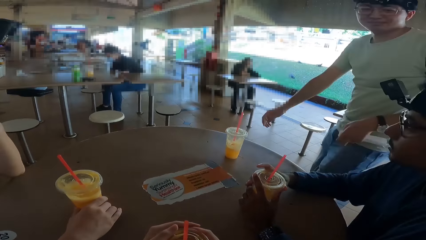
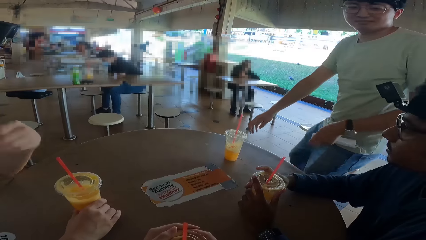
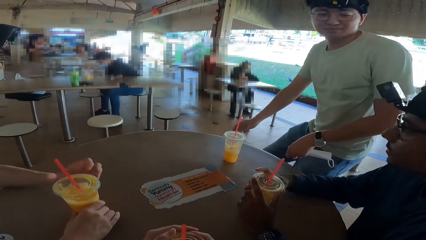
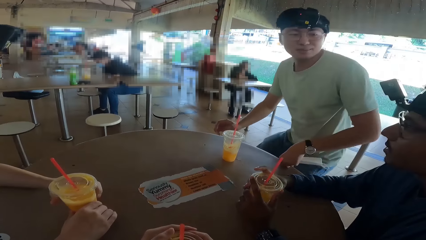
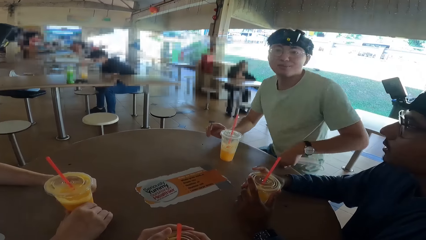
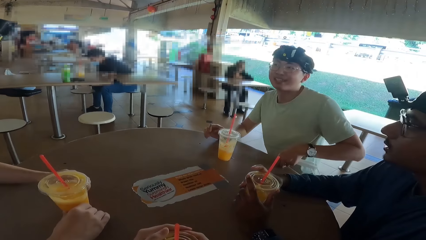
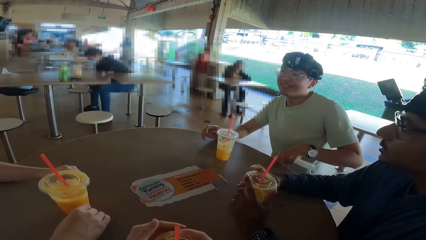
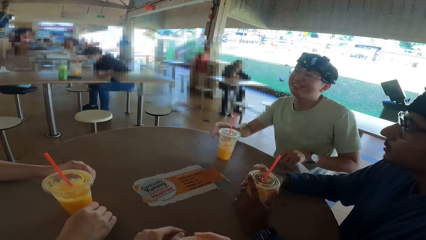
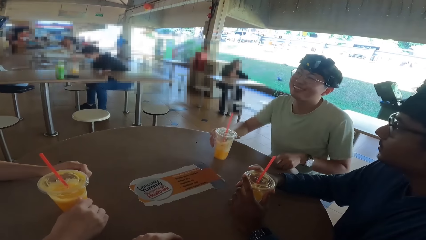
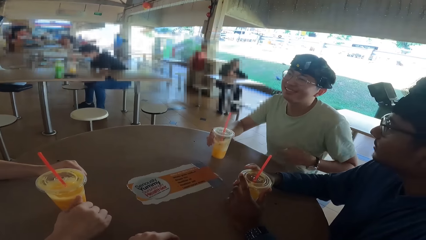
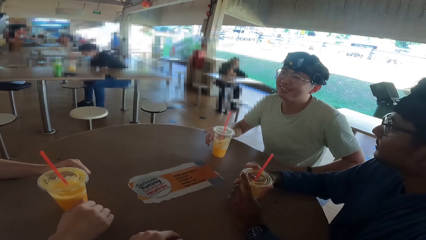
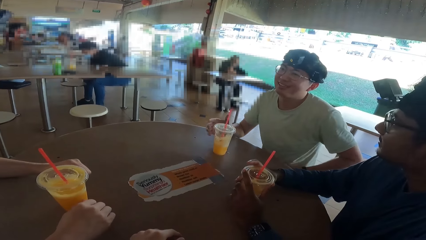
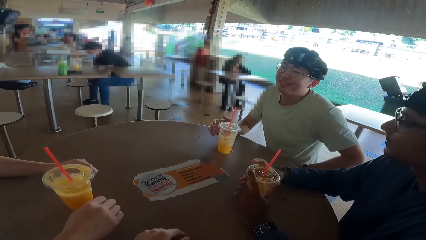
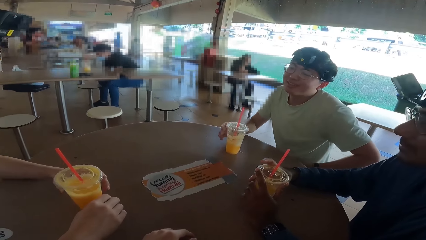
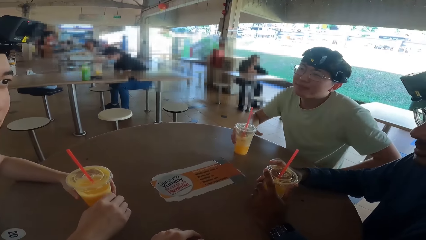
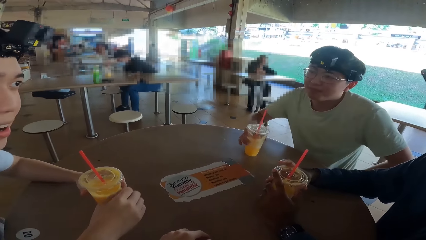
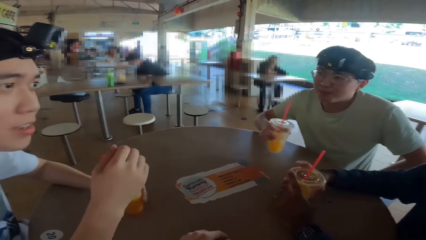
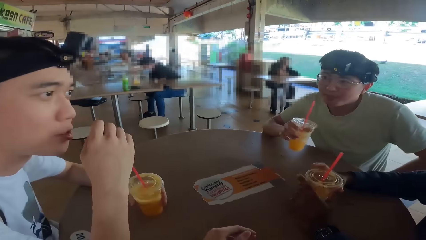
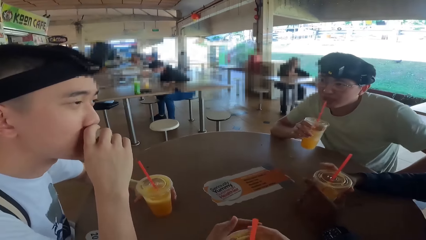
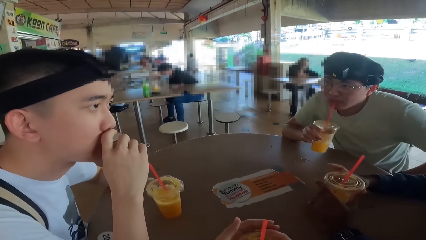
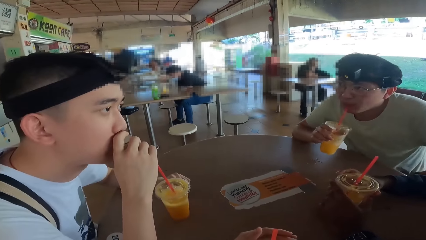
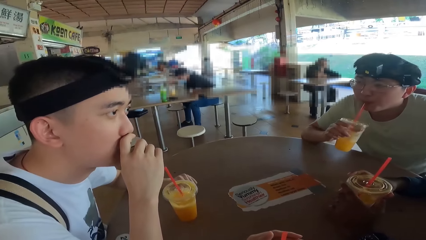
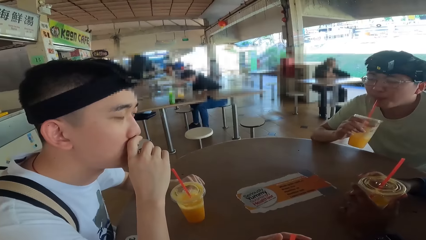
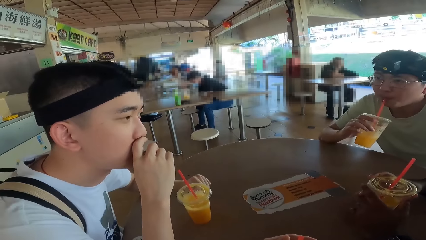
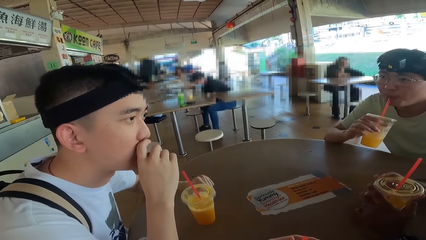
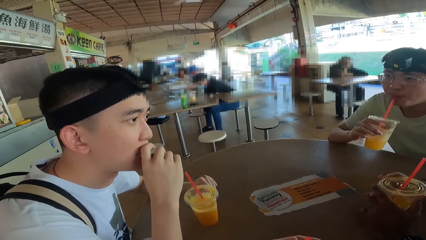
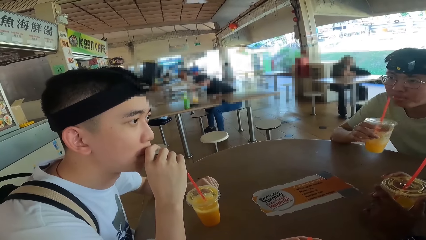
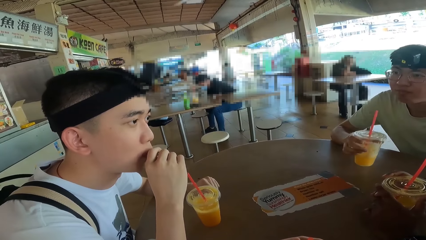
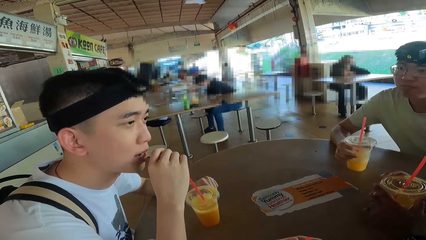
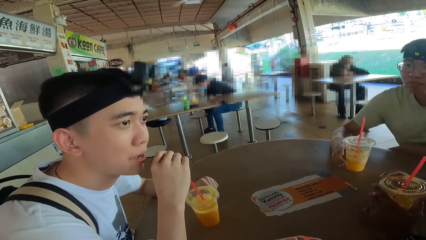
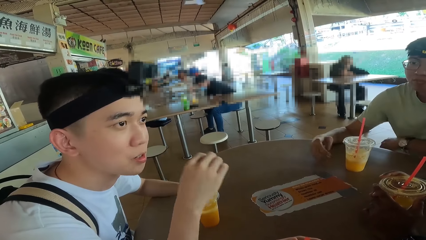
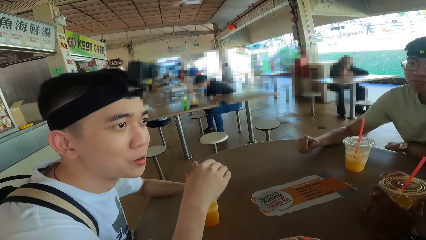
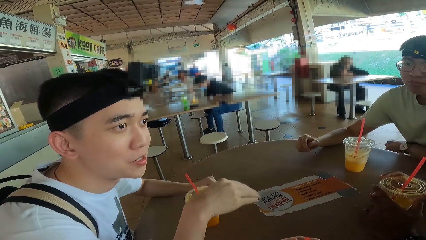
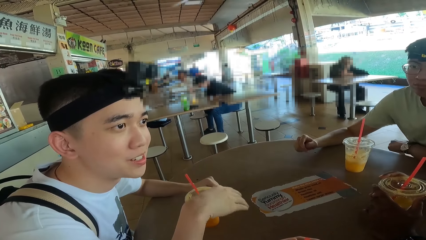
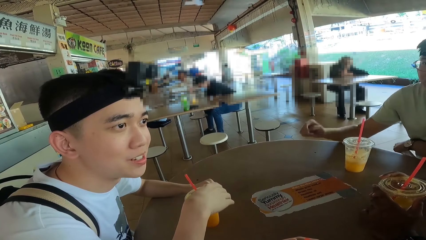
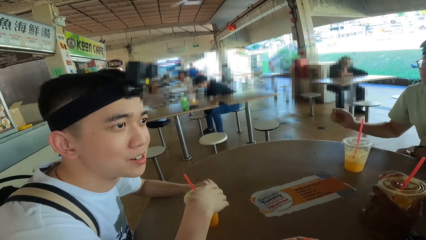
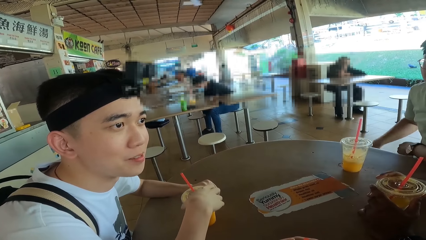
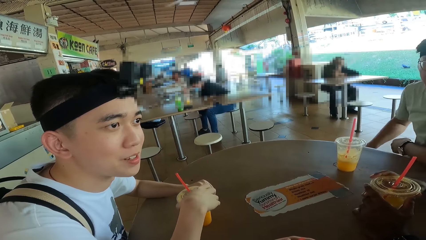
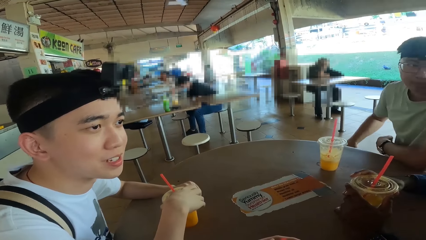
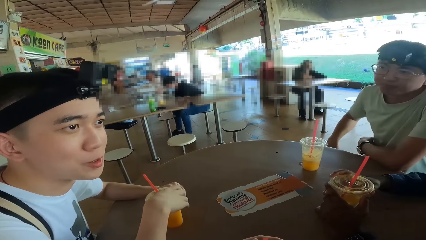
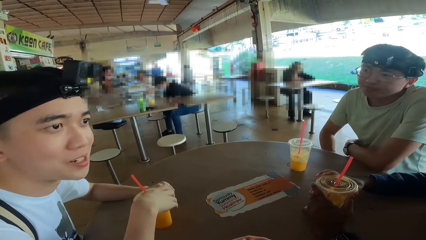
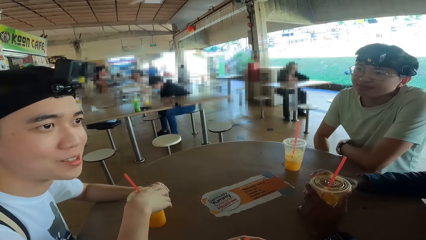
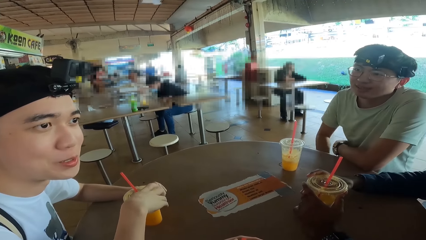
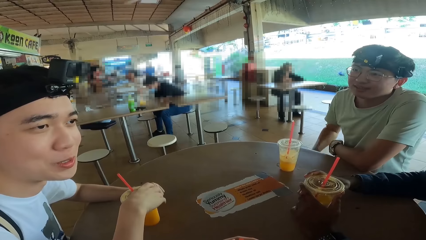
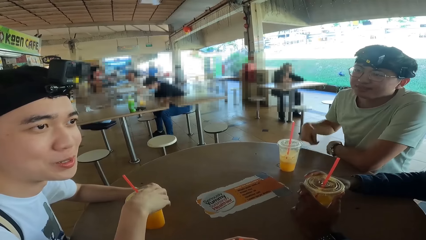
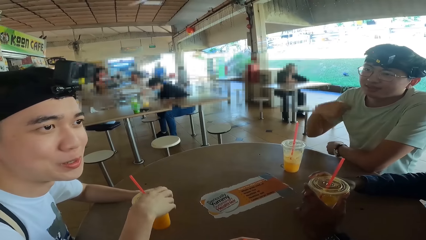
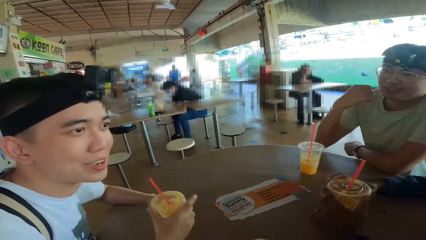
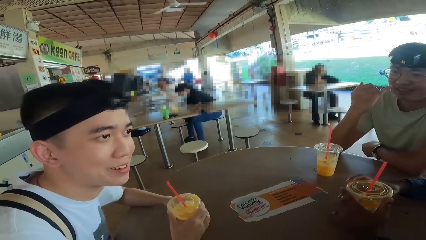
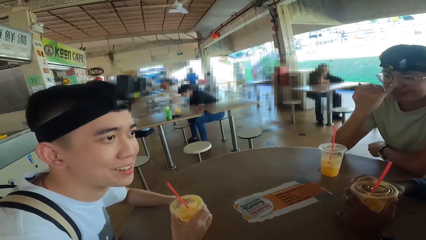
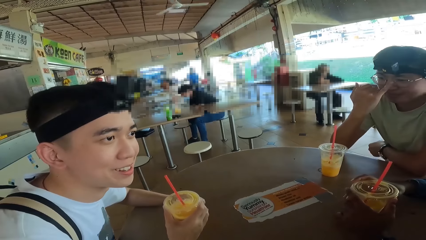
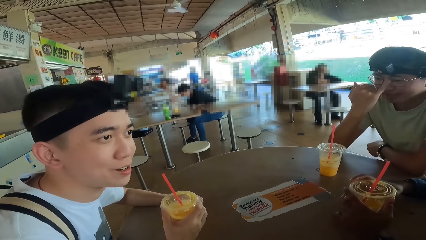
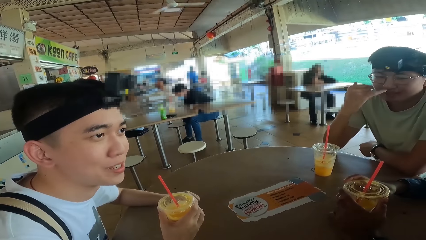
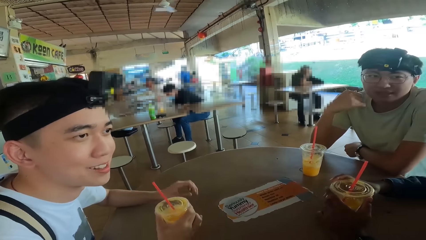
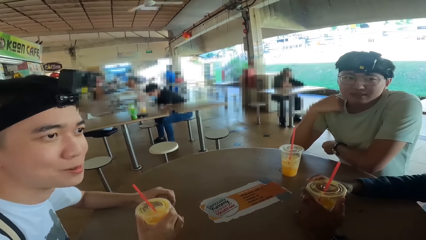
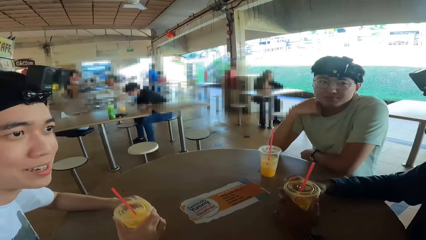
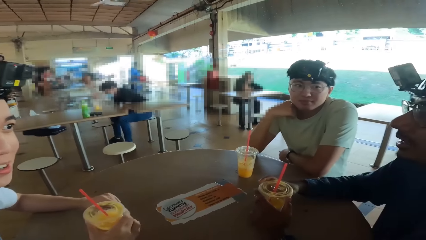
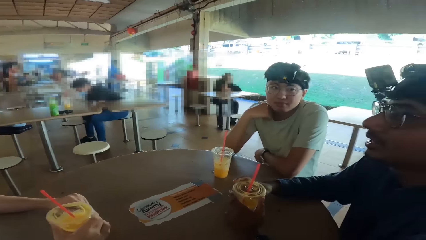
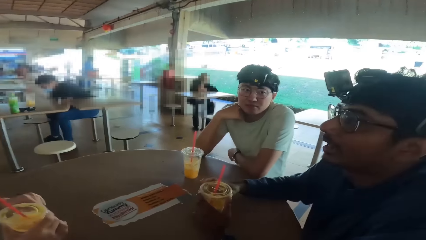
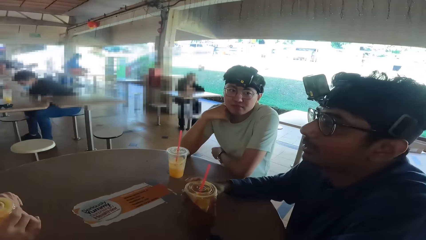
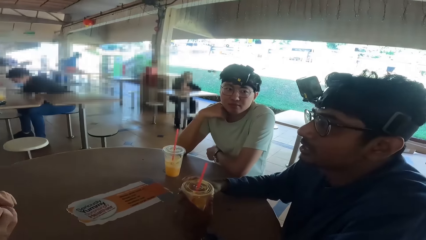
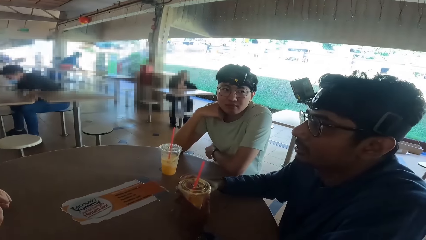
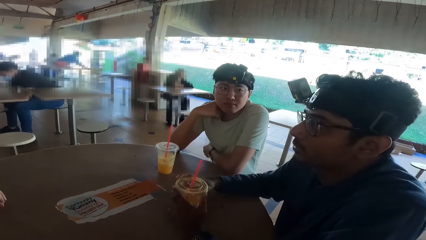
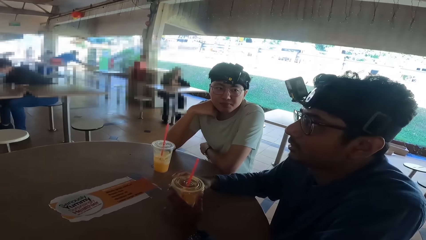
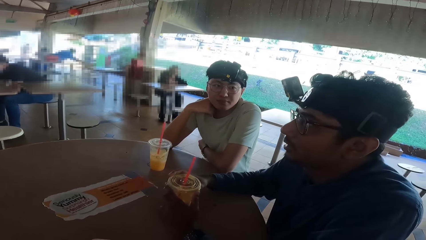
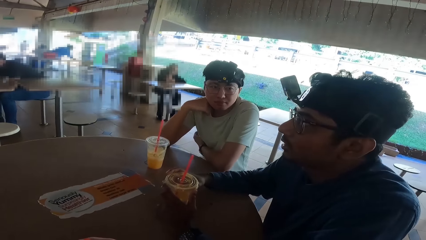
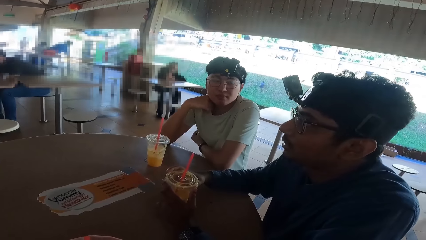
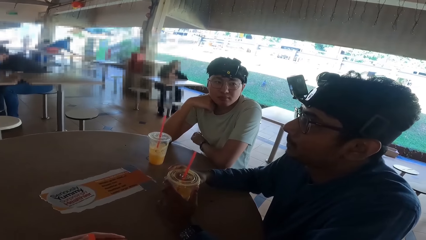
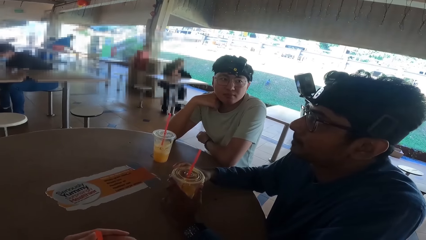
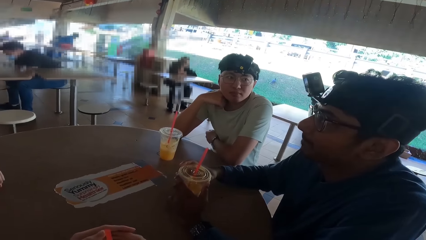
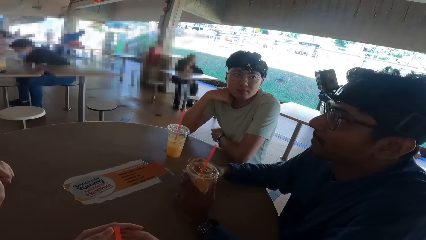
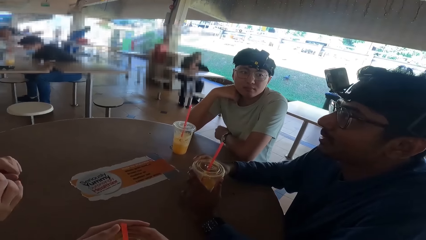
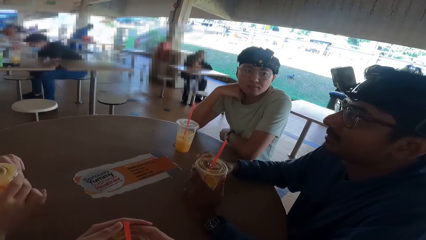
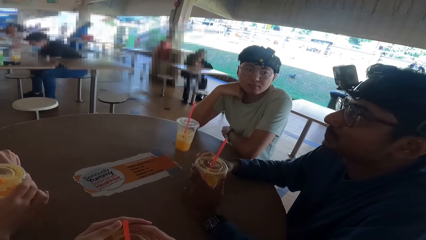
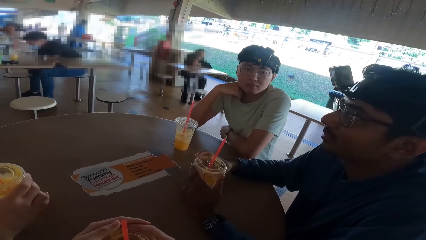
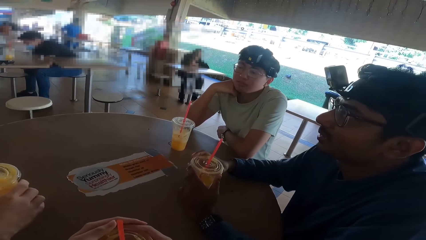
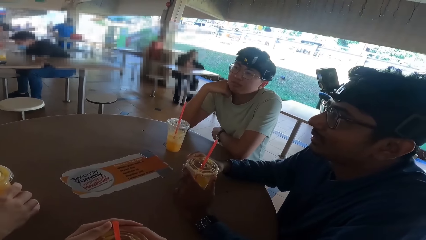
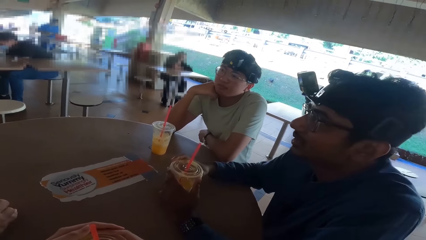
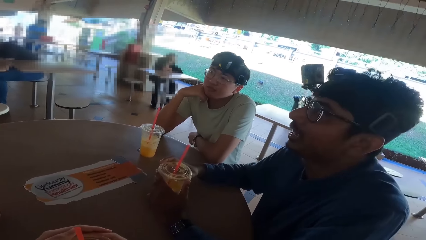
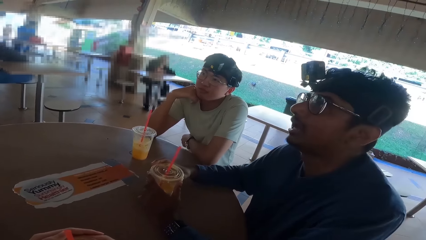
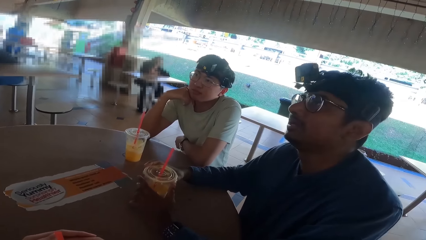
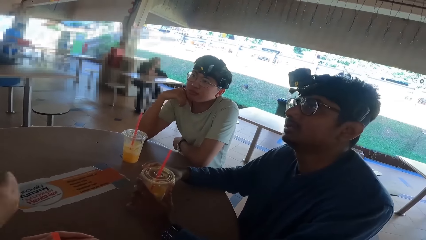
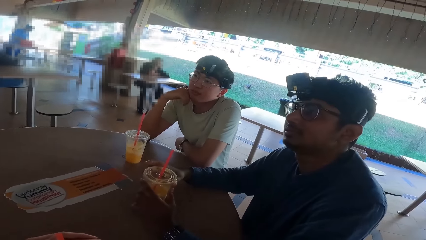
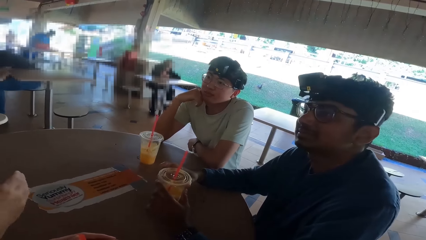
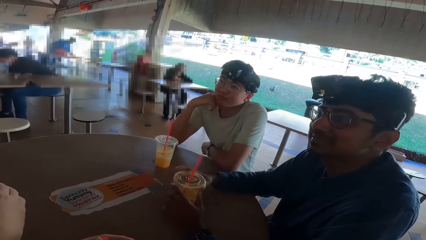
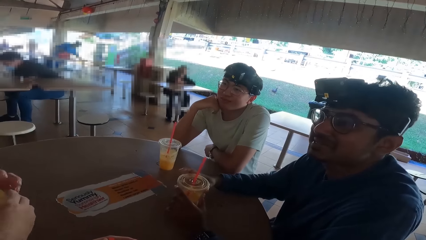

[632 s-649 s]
A man sits down and takes a drink. Another man talks. The first man raises his hand. A third man talks with the second man.
